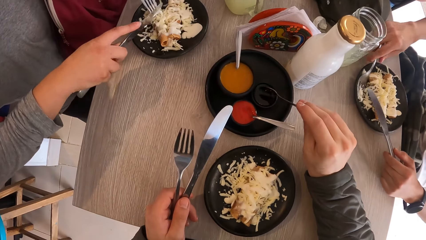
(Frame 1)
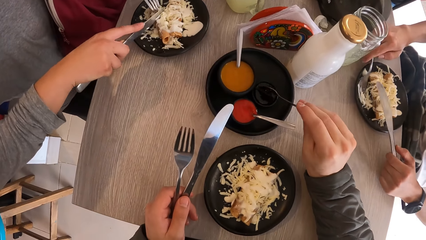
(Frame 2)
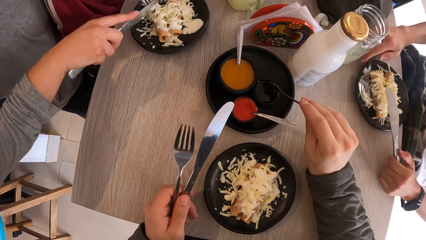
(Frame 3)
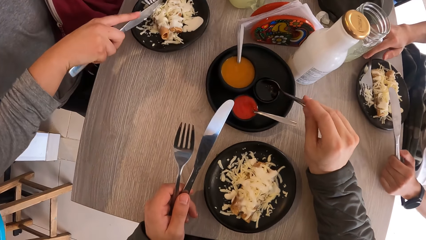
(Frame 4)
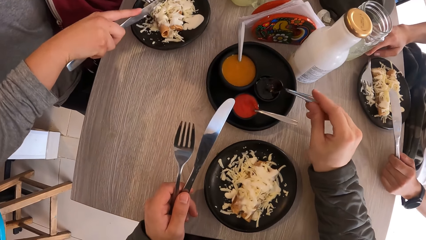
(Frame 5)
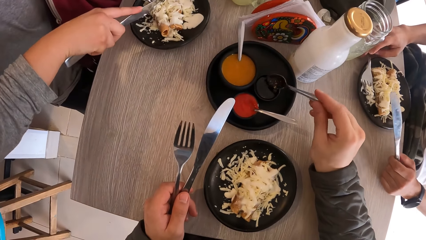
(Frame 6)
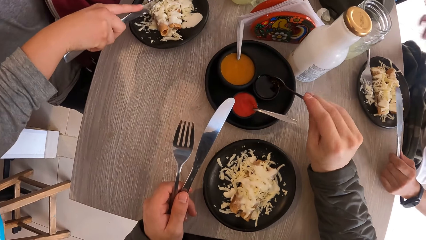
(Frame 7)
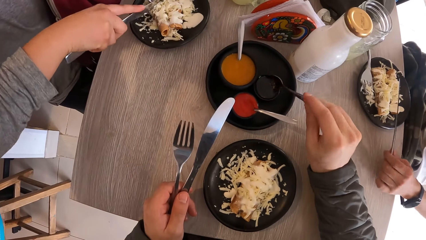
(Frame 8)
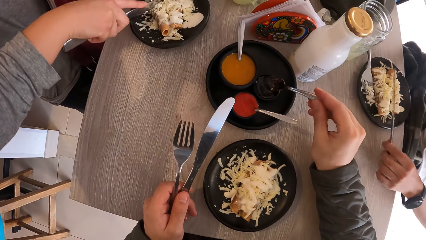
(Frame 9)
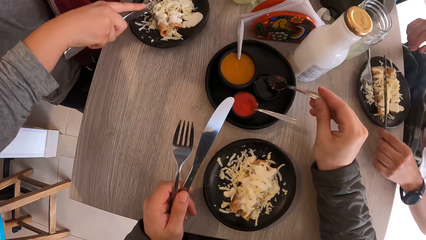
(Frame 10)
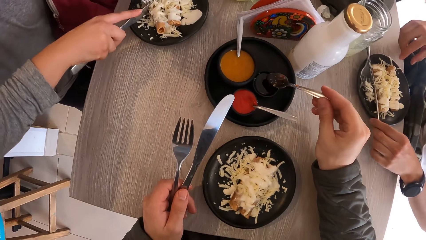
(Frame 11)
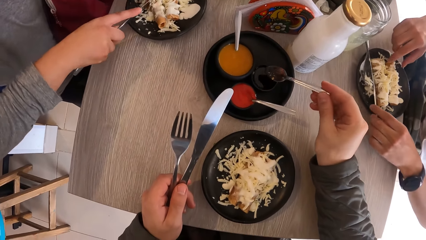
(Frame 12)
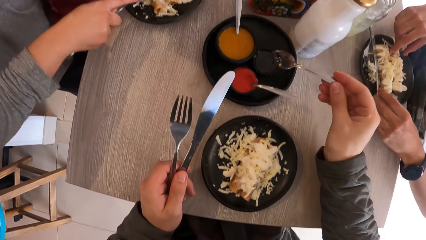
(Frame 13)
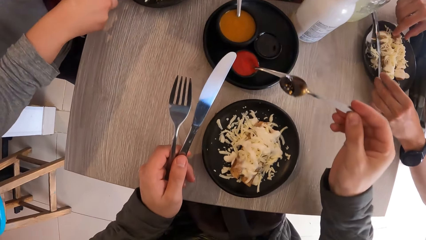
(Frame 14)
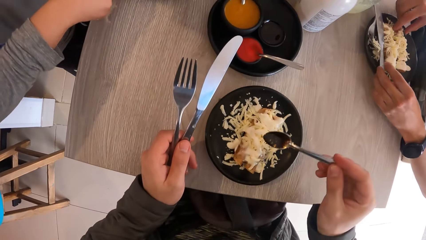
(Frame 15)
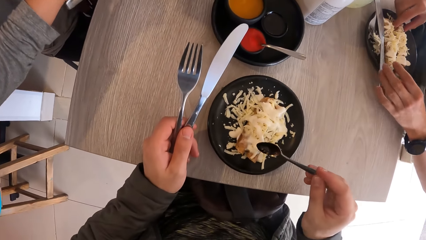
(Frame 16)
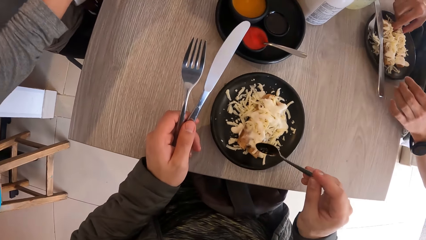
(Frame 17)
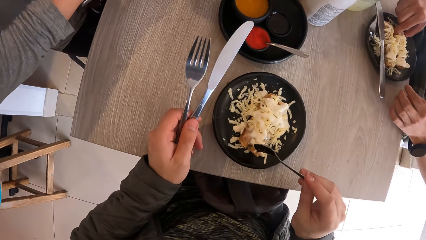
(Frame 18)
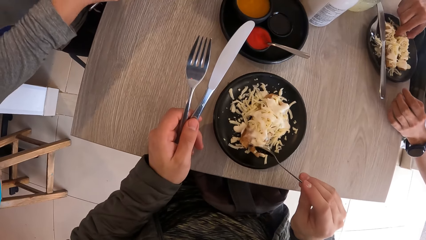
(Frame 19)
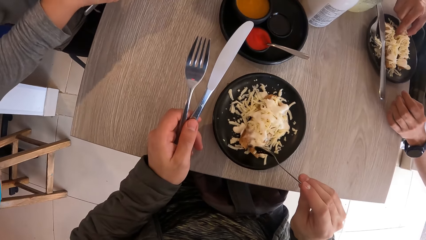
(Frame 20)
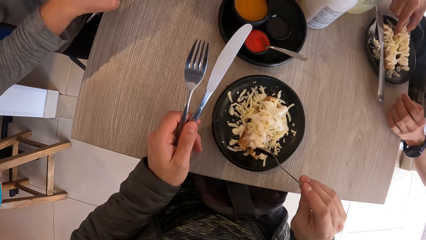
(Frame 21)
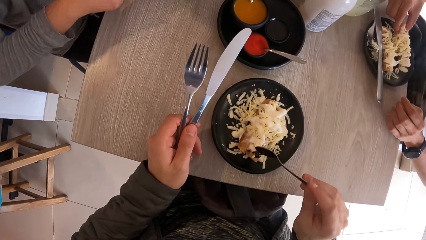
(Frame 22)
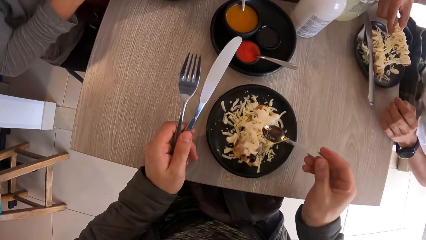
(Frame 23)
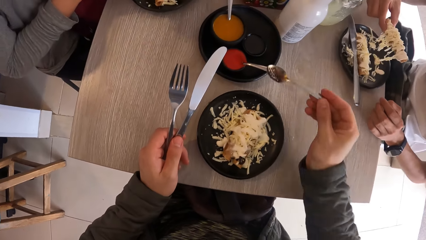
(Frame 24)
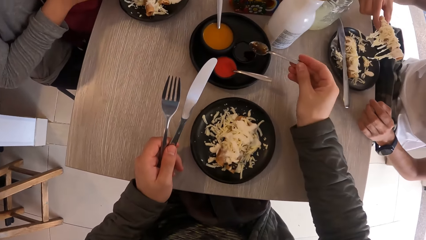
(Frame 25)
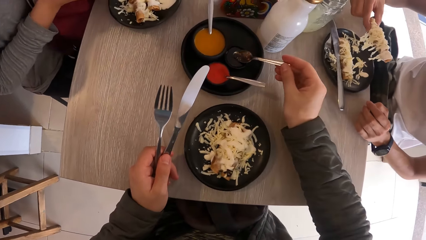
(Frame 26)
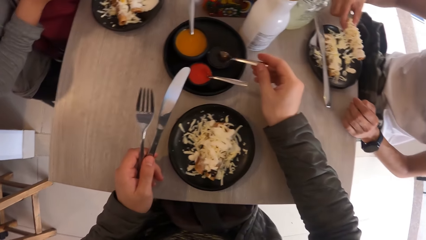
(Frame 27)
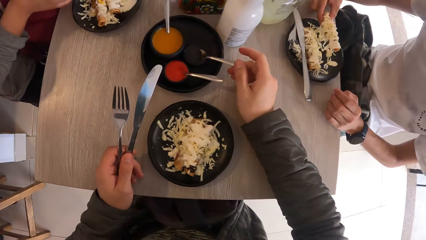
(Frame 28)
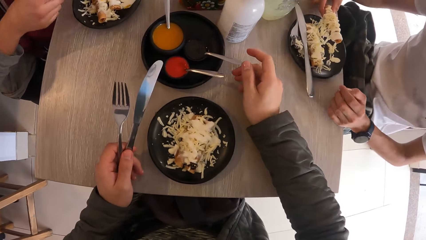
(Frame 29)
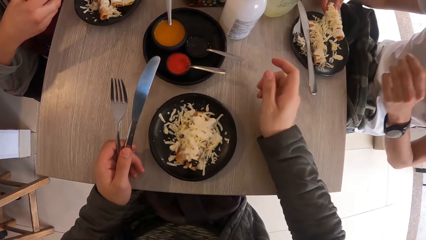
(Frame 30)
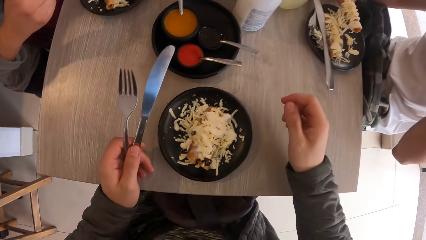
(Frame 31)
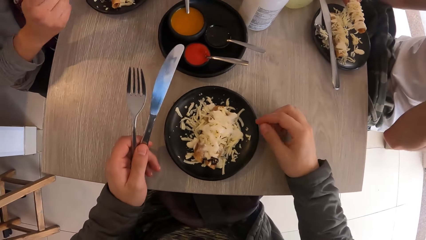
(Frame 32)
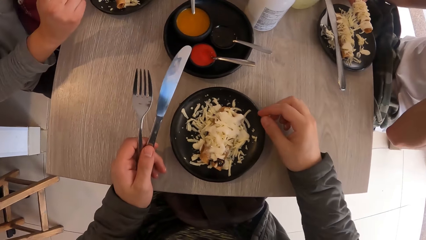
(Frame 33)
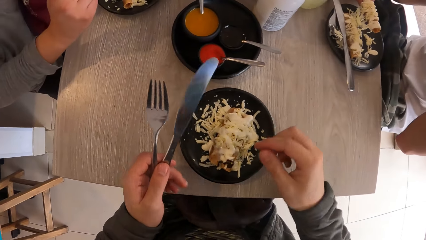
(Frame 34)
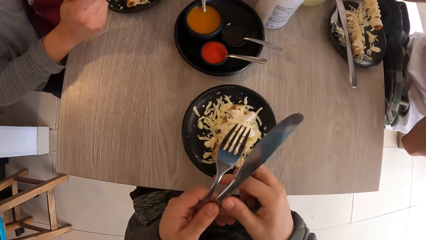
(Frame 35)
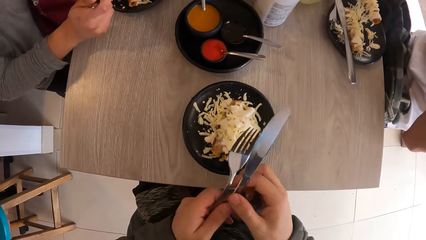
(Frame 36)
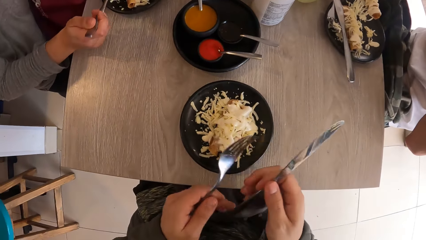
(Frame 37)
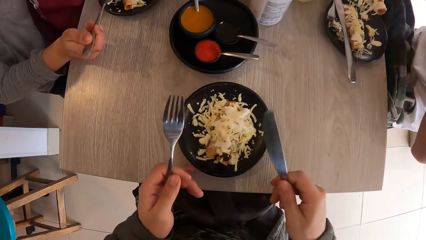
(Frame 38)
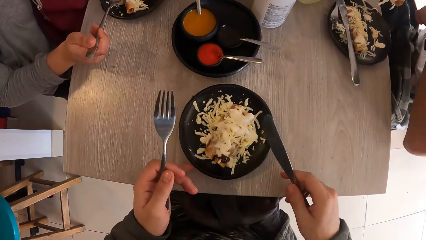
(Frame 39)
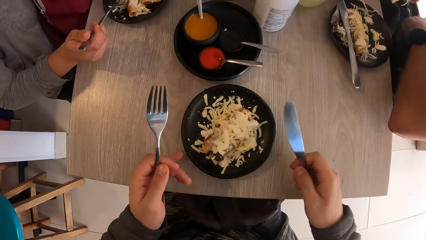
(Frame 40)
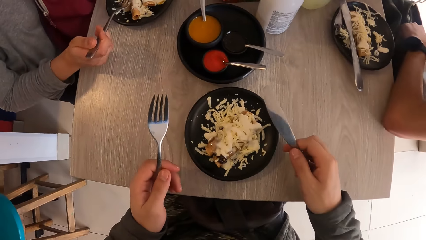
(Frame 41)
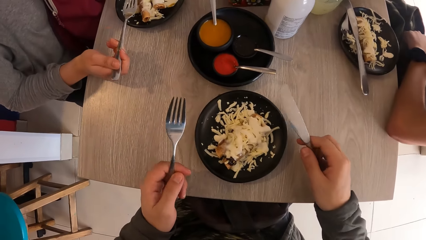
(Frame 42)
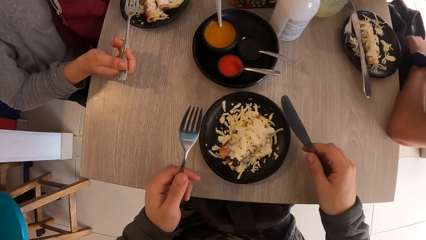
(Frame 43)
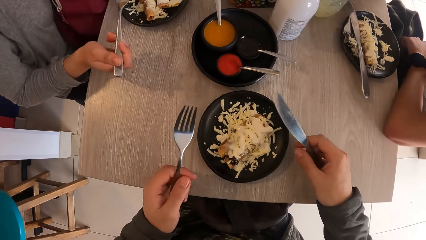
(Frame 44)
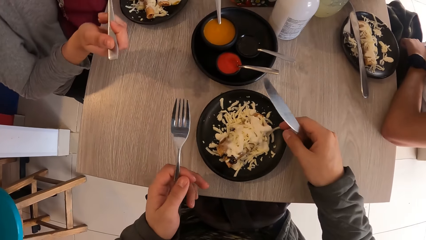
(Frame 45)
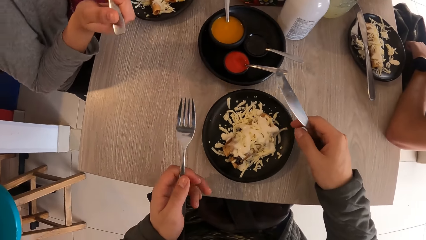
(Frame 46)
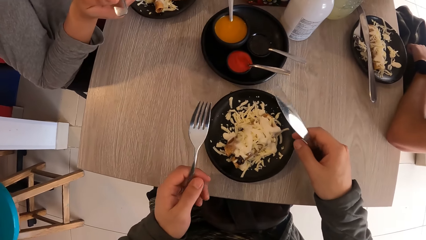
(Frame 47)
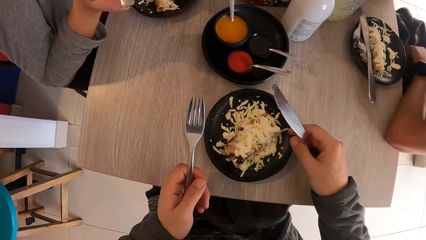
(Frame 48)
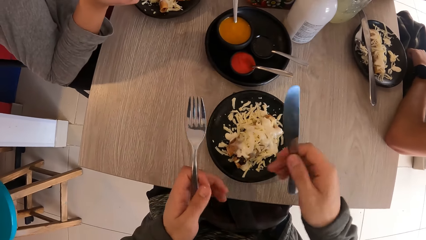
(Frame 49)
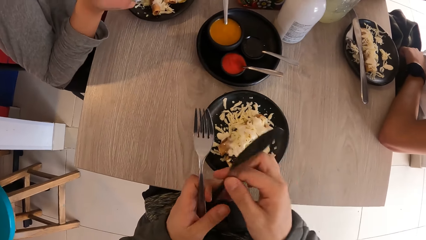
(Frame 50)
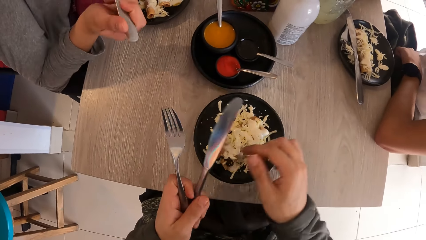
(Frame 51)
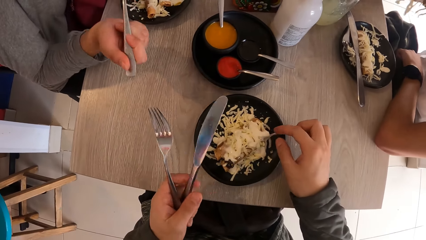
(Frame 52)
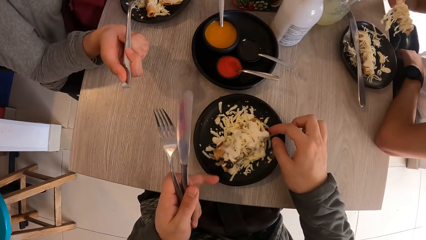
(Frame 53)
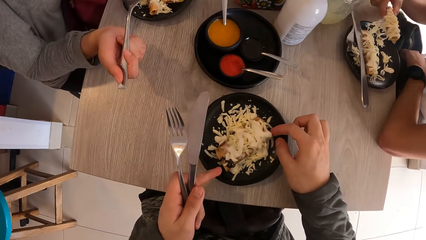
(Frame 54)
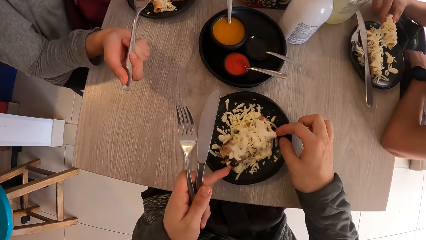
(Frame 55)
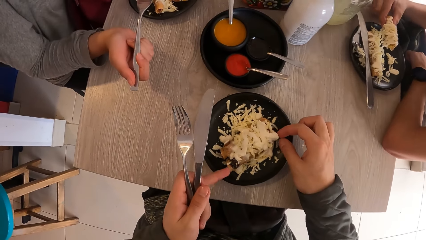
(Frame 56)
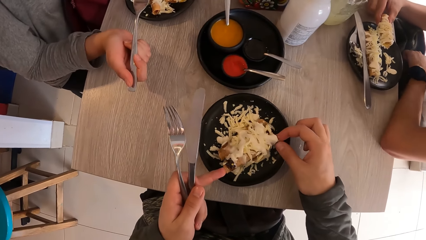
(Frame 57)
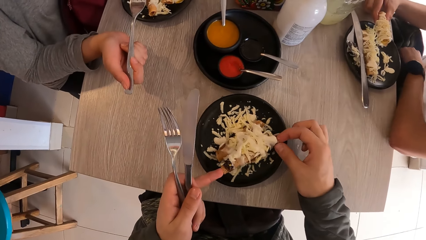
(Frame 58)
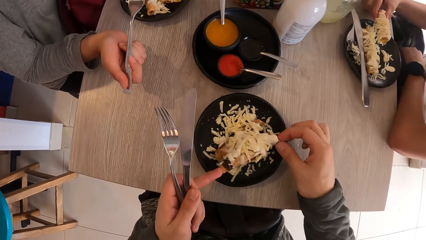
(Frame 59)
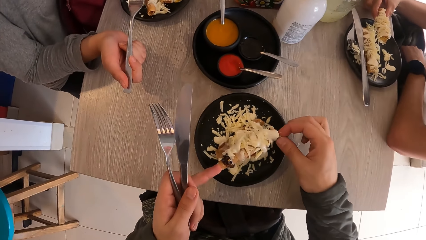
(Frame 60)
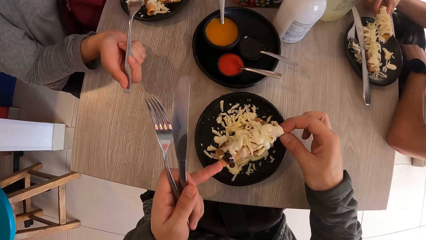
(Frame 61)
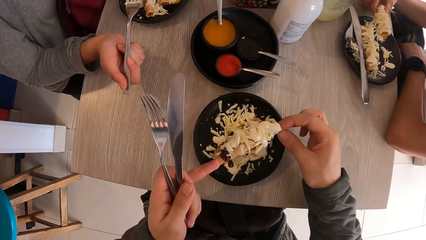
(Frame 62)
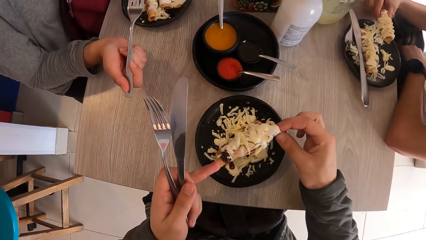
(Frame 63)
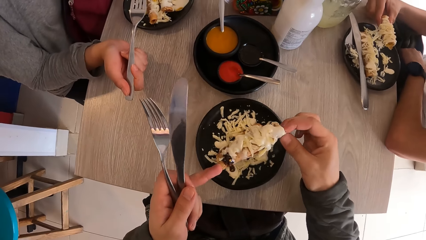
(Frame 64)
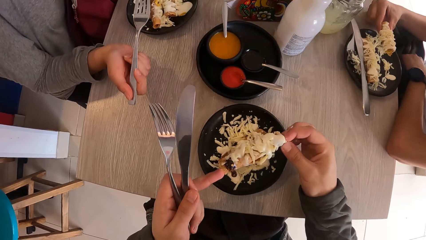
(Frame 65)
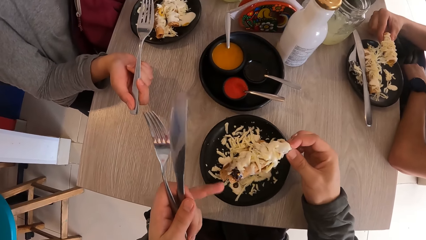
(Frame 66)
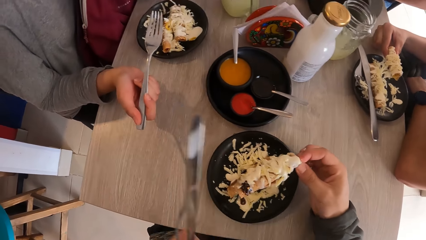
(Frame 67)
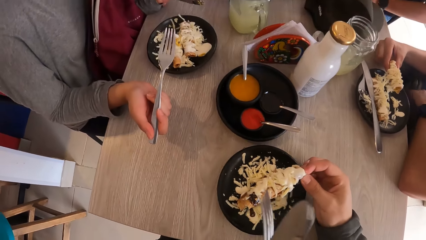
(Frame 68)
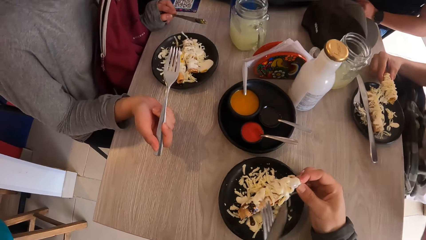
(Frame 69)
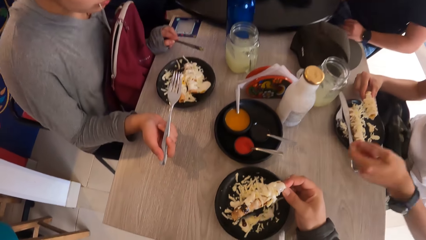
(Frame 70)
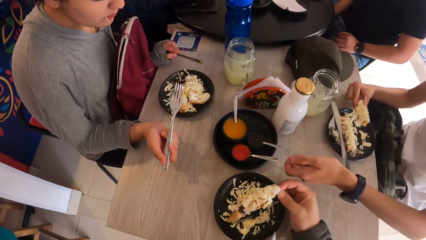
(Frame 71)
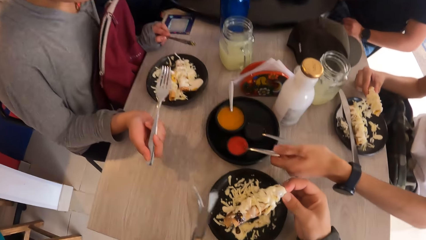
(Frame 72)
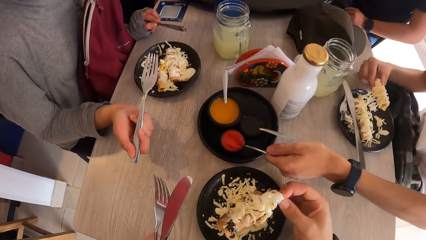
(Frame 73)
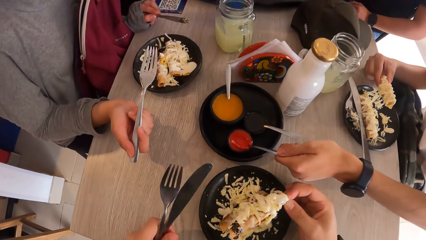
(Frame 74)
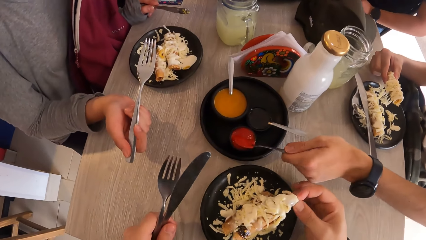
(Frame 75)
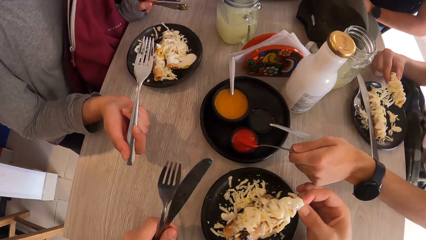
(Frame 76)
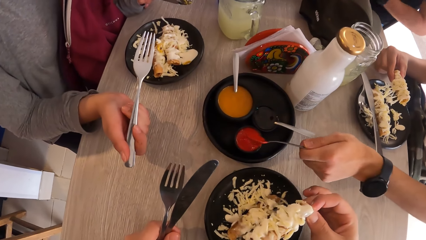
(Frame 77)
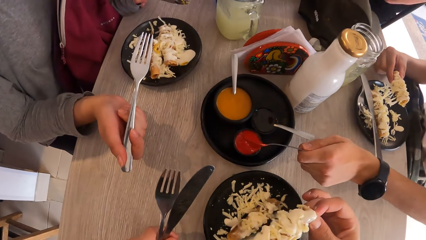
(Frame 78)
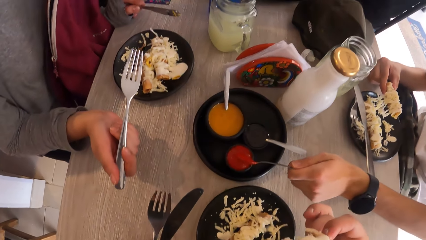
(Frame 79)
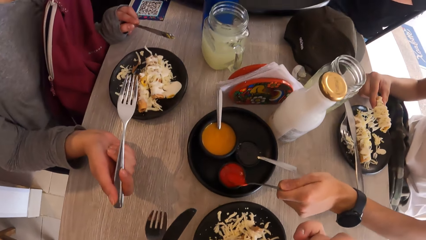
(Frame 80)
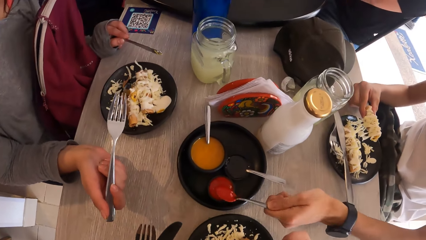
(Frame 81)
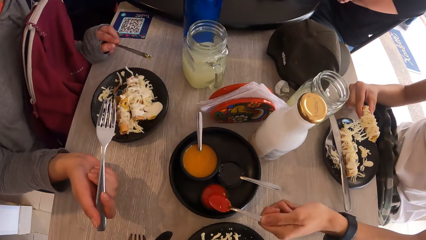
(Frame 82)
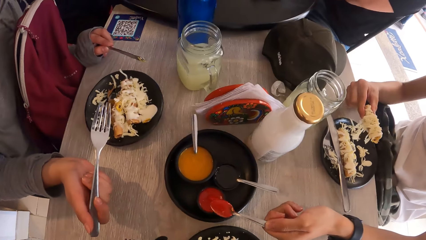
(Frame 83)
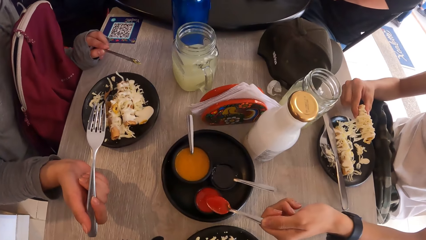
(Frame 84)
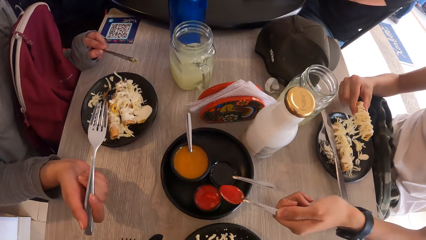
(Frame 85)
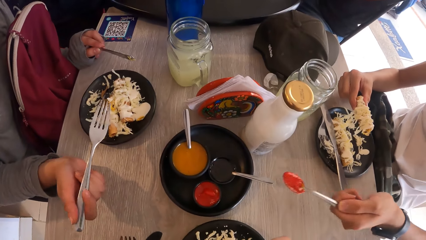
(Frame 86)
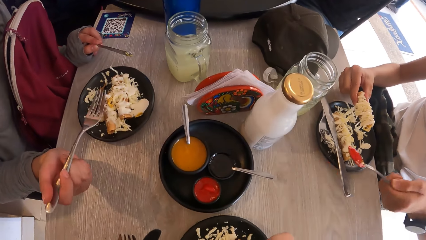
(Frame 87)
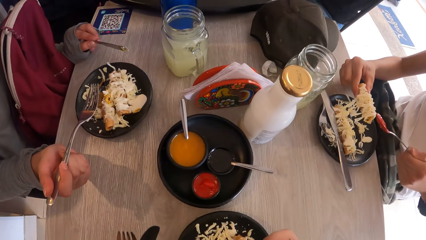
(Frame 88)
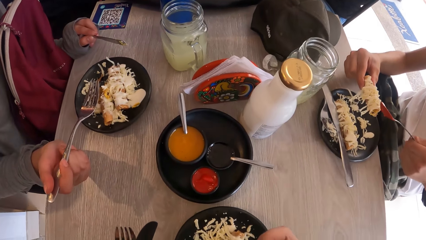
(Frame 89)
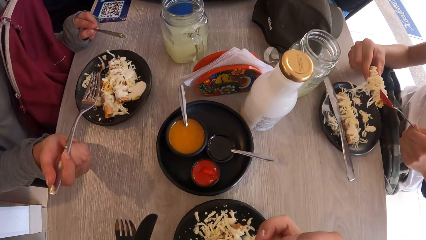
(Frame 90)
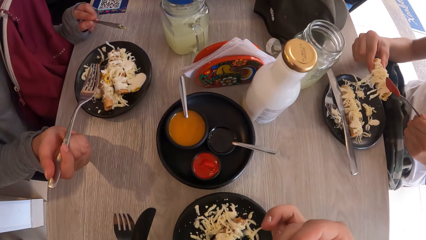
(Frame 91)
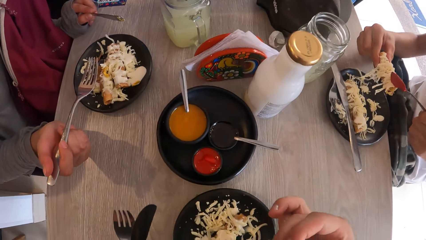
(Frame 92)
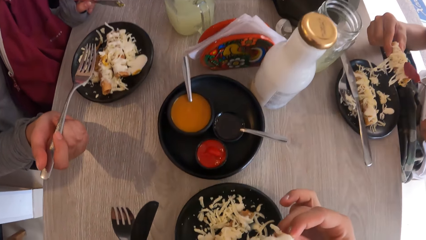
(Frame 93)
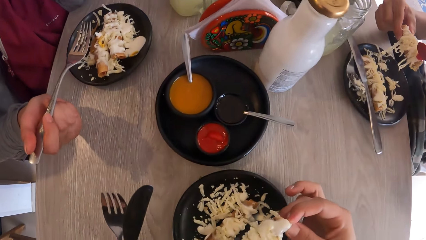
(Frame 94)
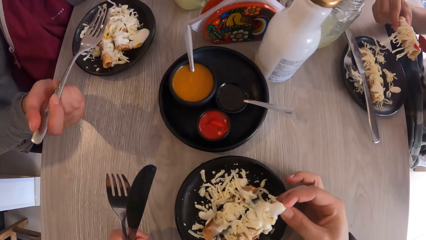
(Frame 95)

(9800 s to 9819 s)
The man drops the fork in his left hand on the plate. The camera wearer scoops spices from the bowl. The man drops the knife in his right hand on the plate, and picks food from the plate with his right hand. The camera wearer pours the sauce on the food on the plate with the spoon in her right hand. She drops the spoon in the bowl with her right hand. She passes the knife from her left hand to her right hand. She adjusts the plate with her left hand. She passes the knife from her right hand to her left hand. She picks the food from the plate with both hands. The man takes sauce from a bowl in the plate on the table with his left hand. The camera wearer eats the food. The man puts the sauce on the food with the spoon in his left hand.
